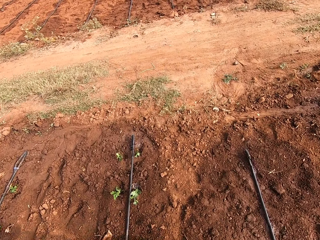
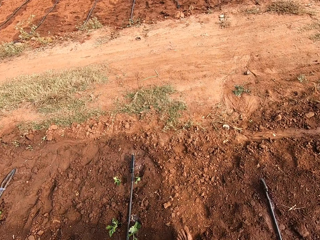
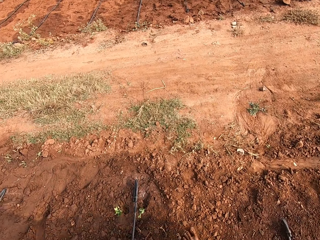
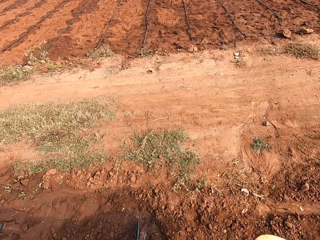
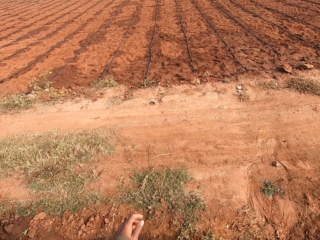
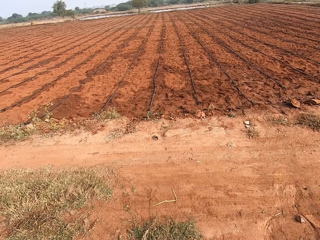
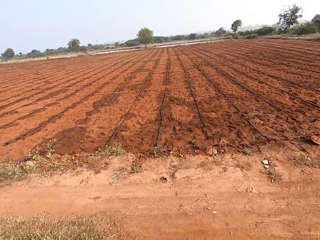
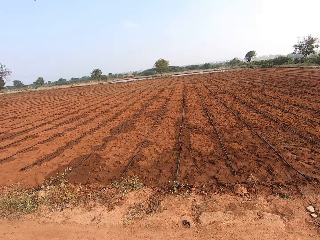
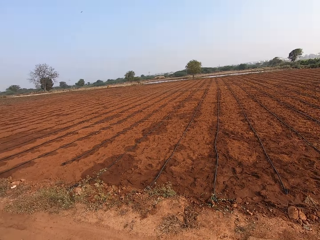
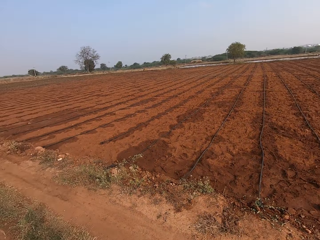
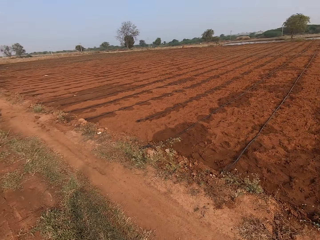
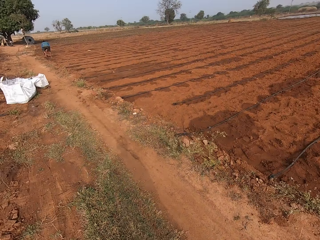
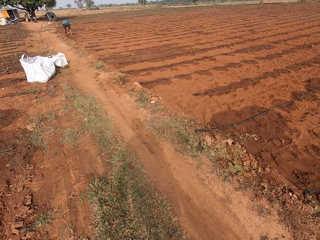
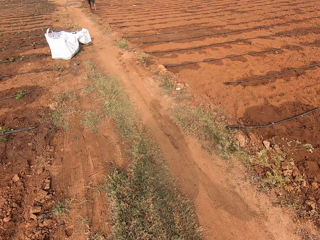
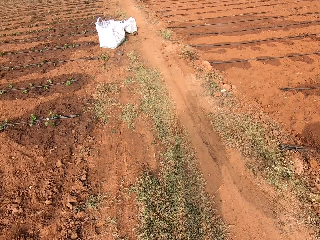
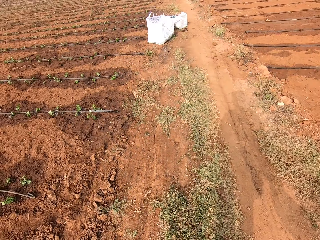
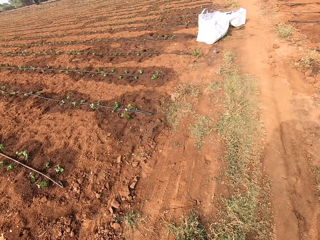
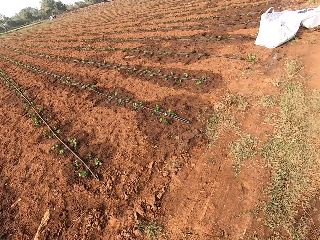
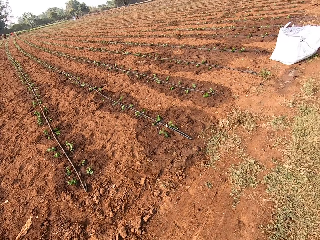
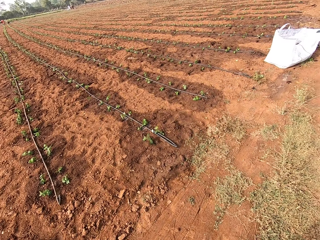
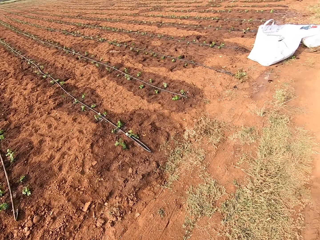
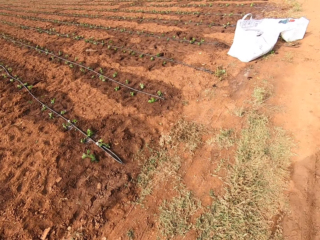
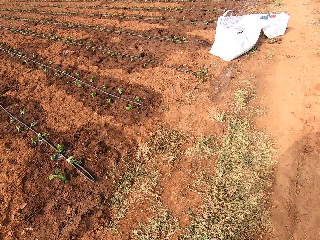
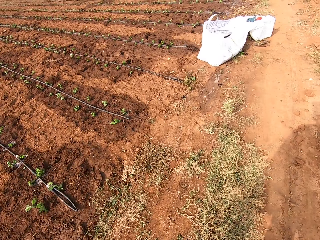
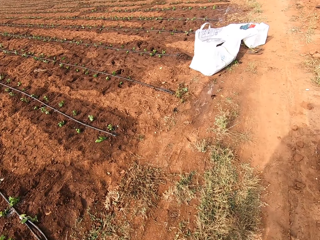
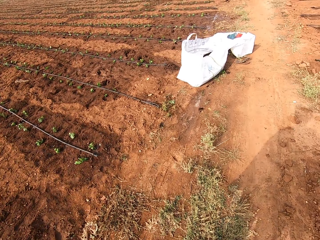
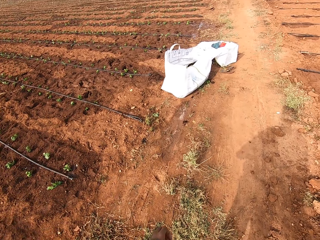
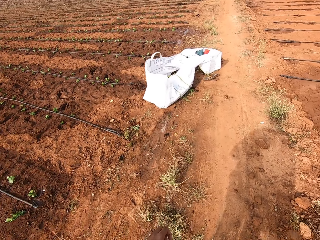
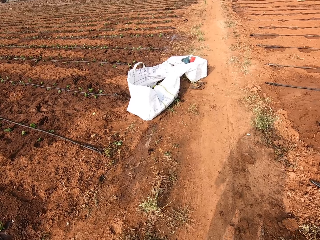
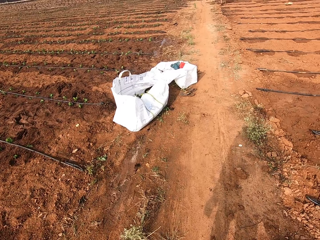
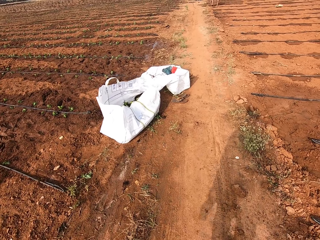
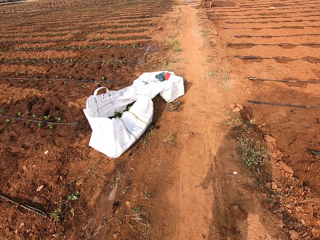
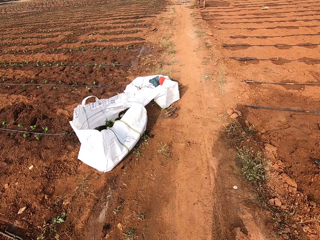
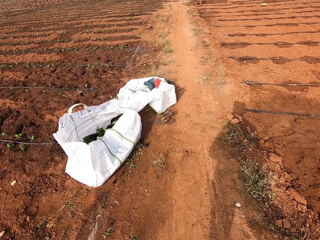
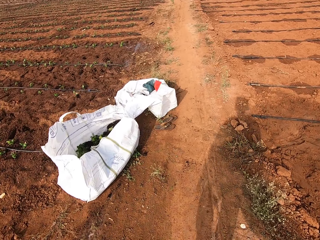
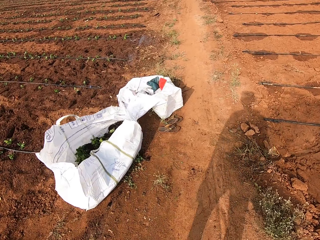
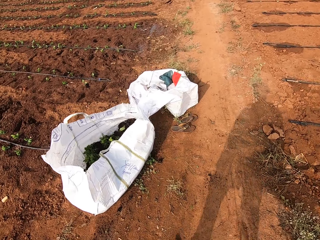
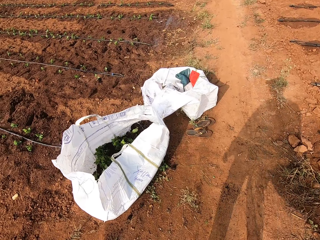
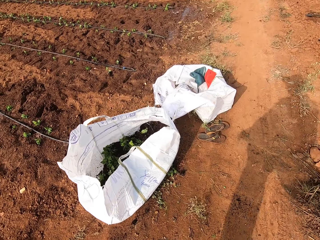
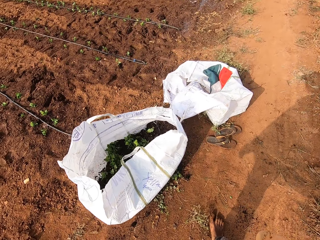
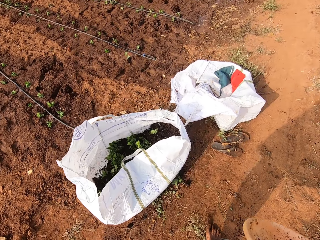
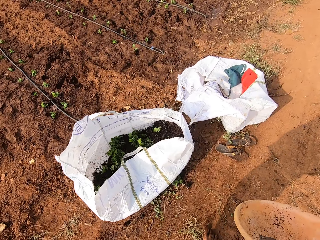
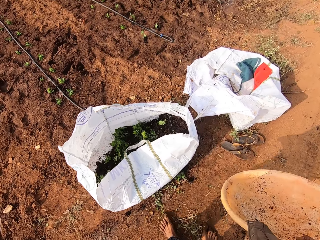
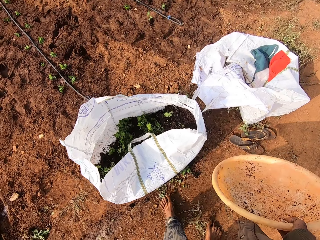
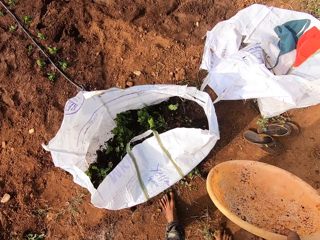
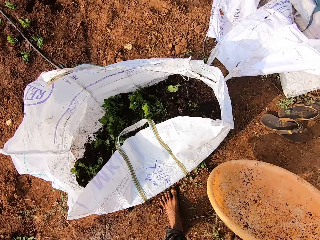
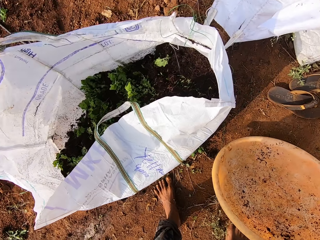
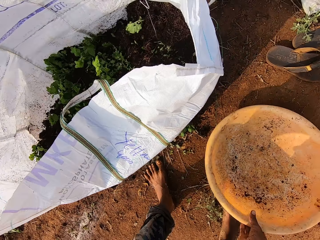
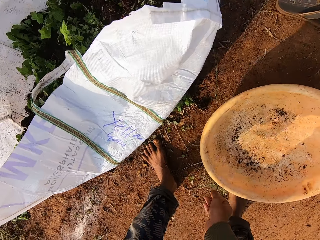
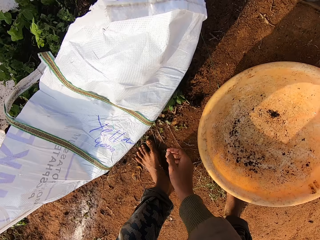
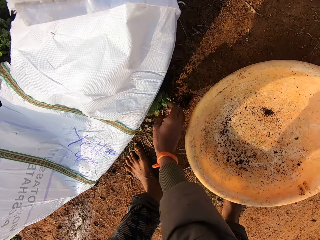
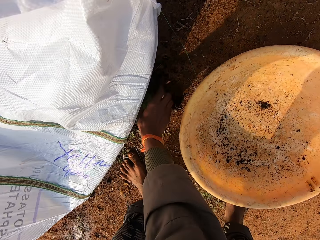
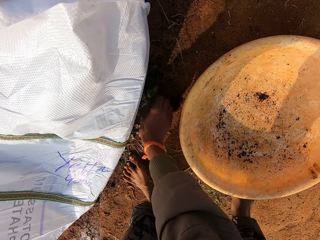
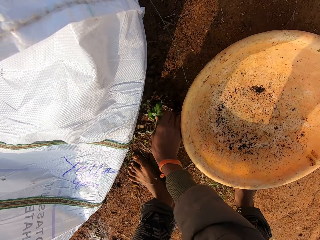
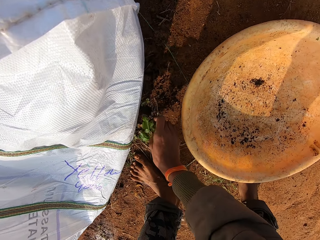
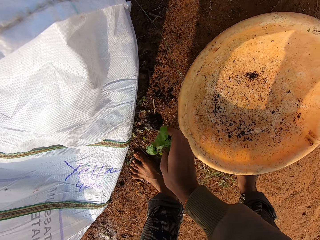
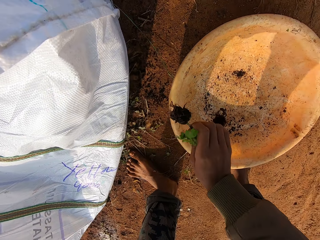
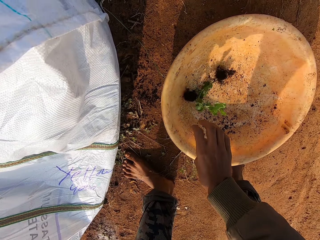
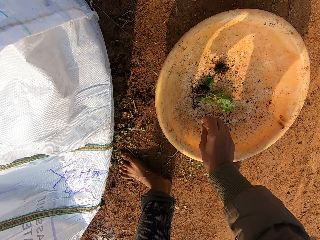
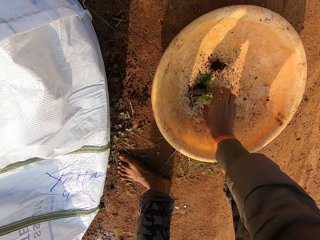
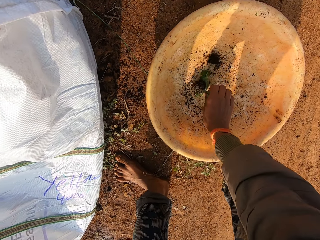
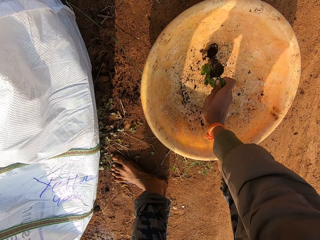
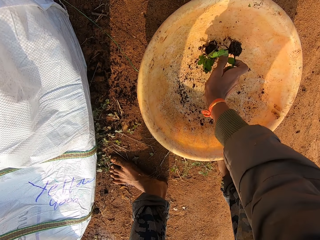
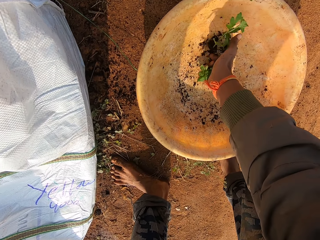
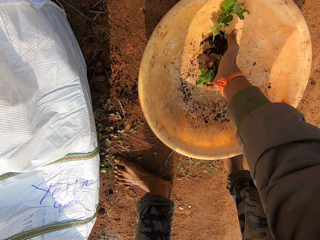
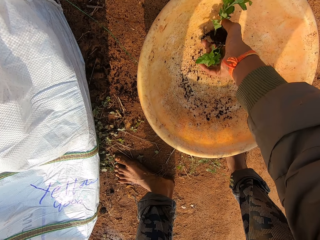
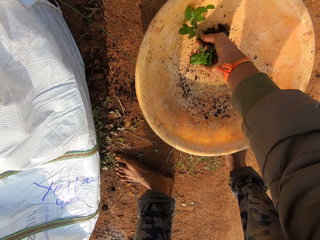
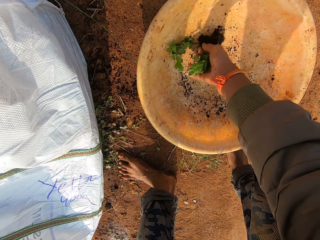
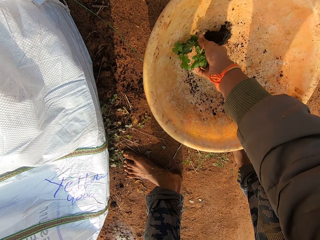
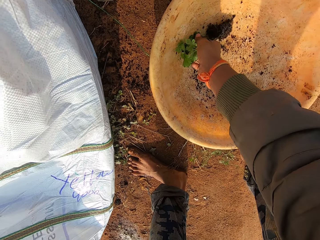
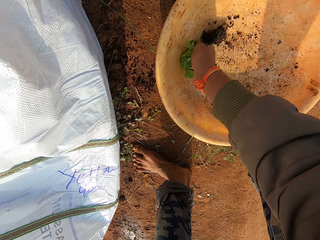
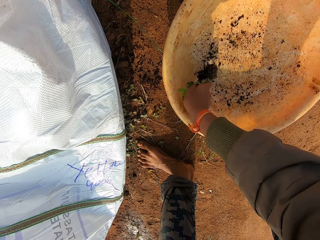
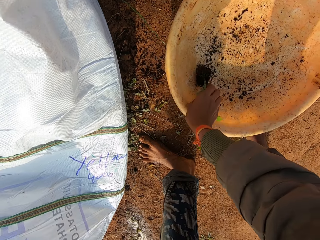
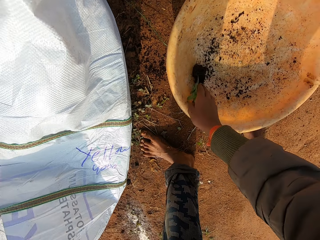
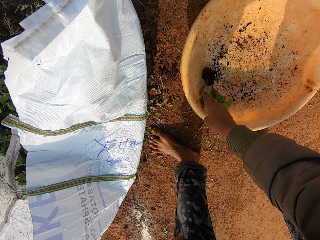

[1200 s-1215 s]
The camera wearer carries the basin or container on the farm path. He drops the container on the ground near the seedlings bag with his right hand. He picks a vegetable or seedling from the ground with his right hand. He drops the vegetable in the container with his right hand. He positions the seedlings in the basin. He touches the vegetable in the container with his right hand.

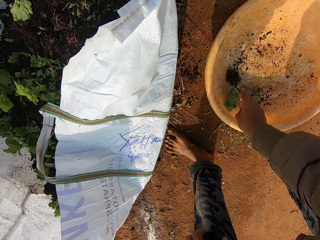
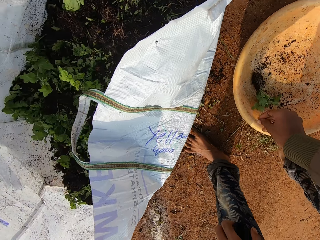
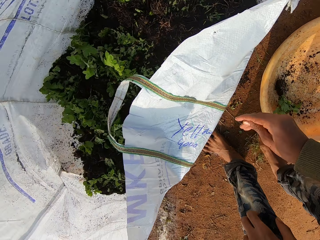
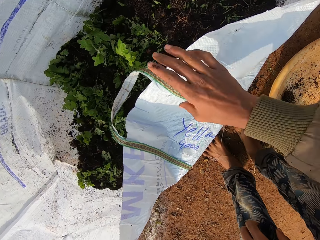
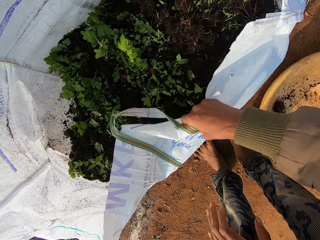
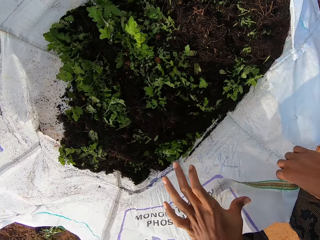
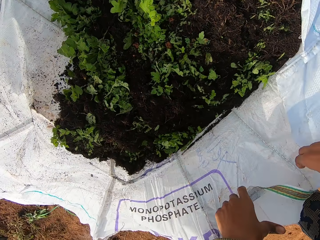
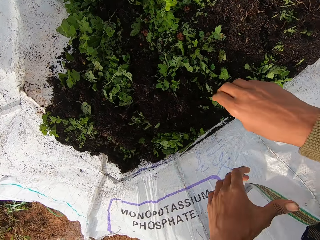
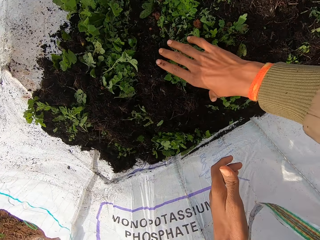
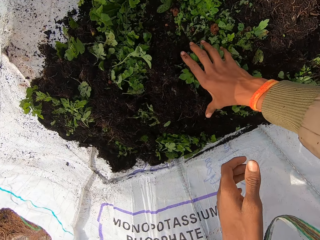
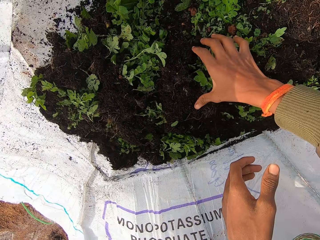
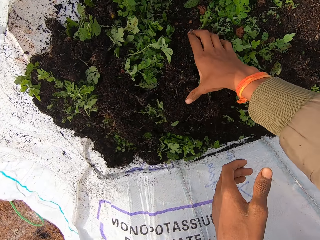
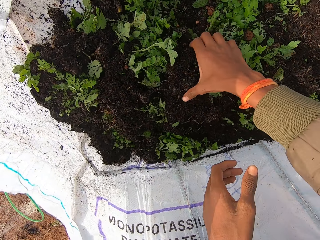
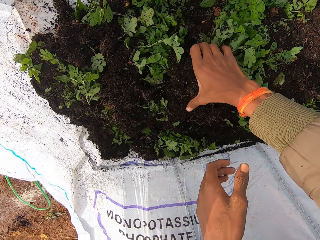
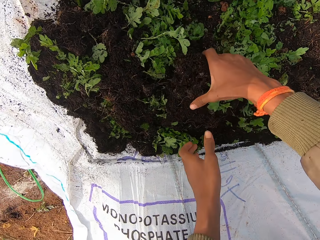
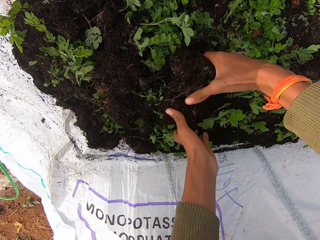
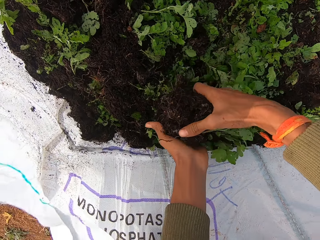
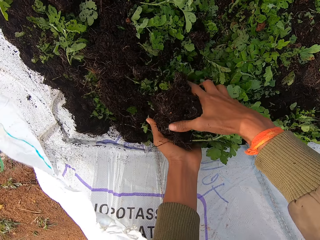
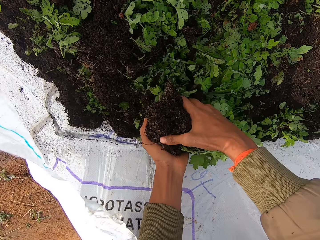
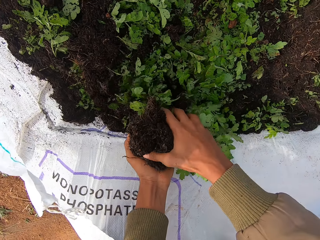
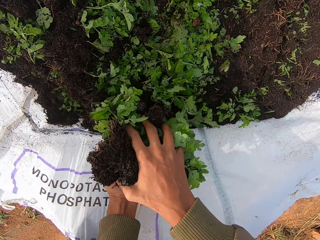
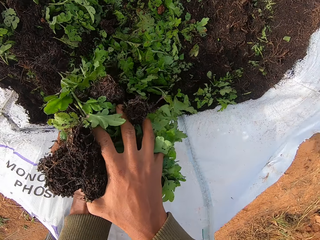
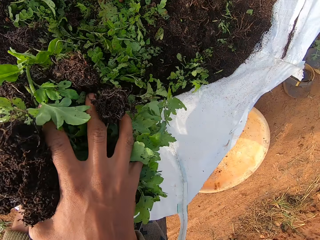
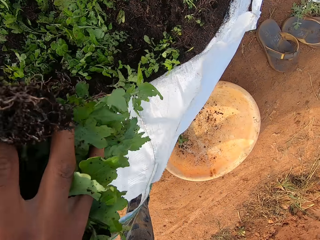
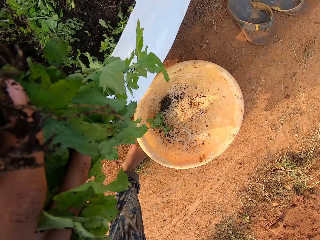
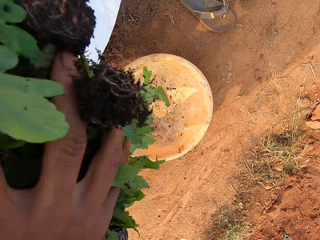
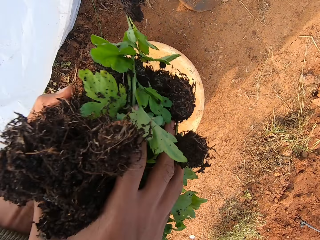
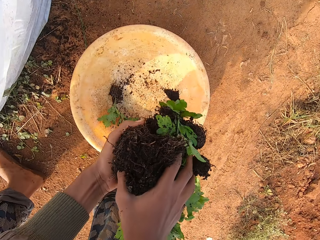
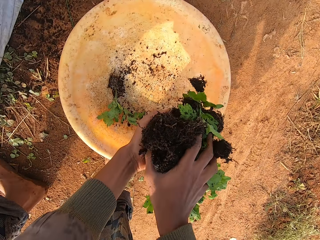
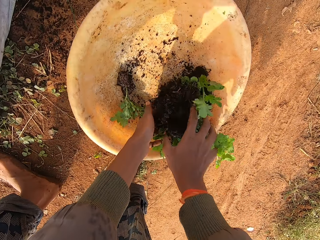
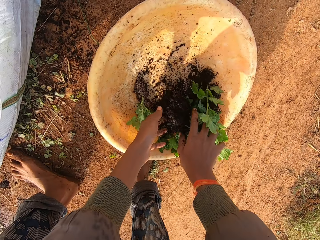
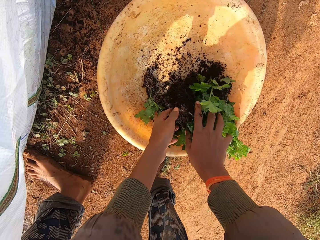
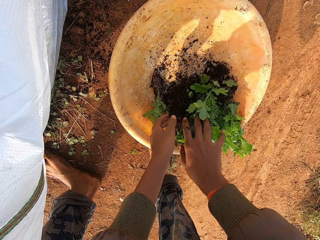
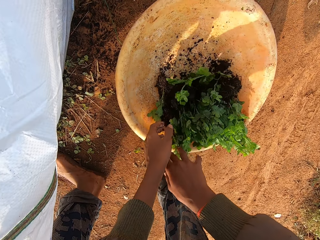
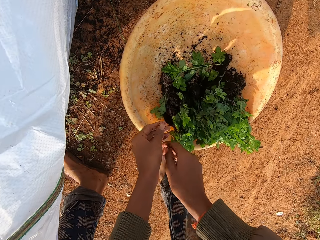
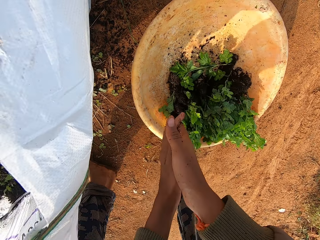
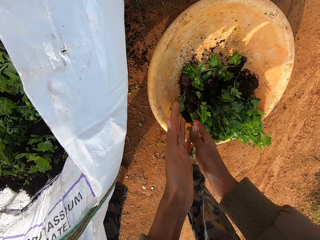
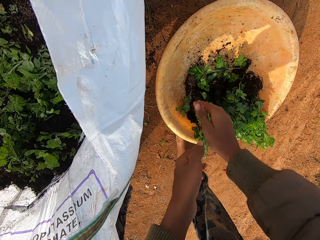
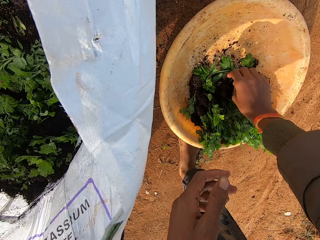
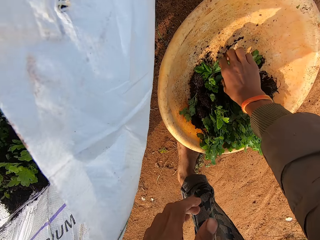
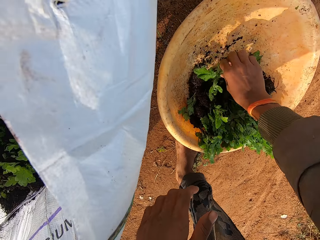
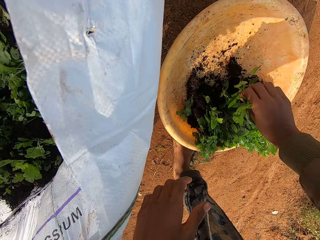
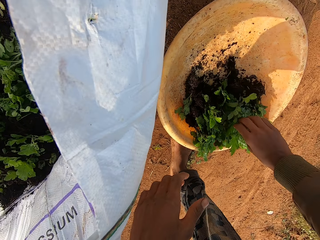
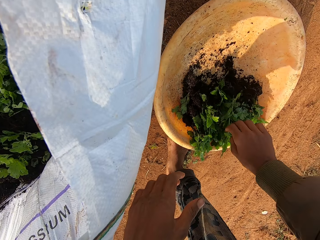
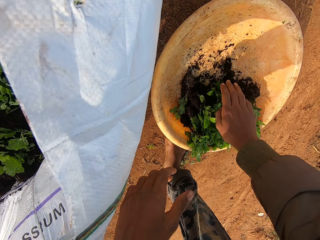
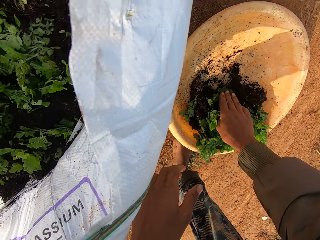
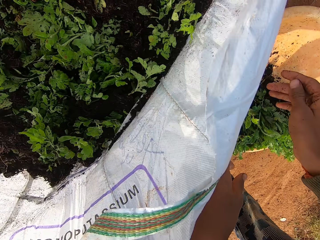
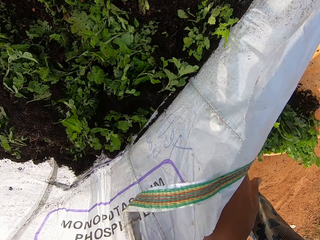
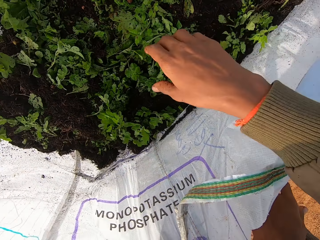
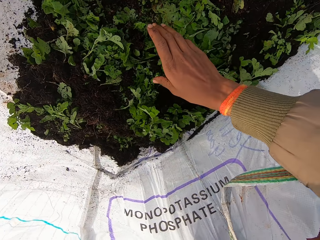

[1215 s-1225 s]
The camera wearer adjusts a bag of vegetables on the ground with his right hand. He picks a vegetable from the bag of vegetables with his right hand. He holds the vegetable with his hands. He drops the vegetable in his hands in the container on the ground. He rubs his hands together. He adjusts the vegetable in the container with his right hand.
